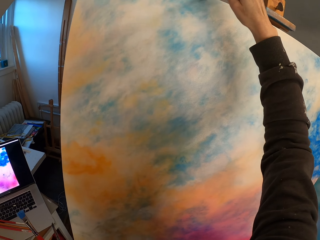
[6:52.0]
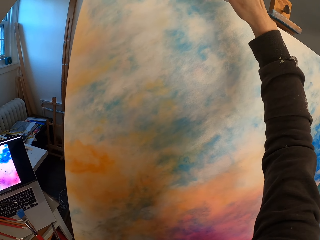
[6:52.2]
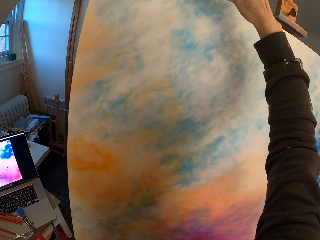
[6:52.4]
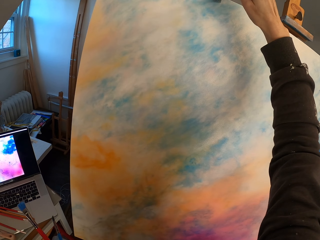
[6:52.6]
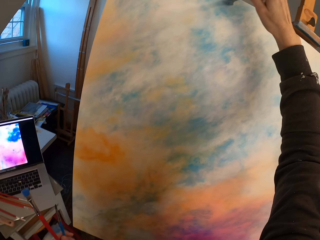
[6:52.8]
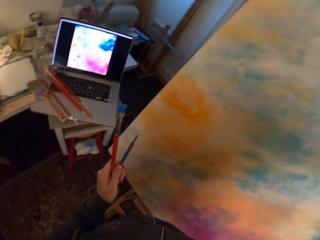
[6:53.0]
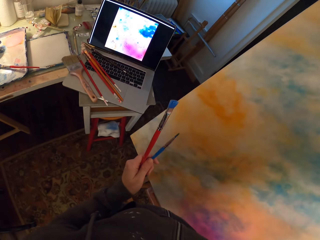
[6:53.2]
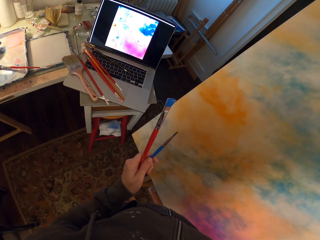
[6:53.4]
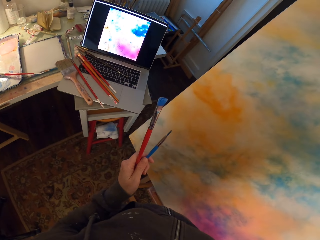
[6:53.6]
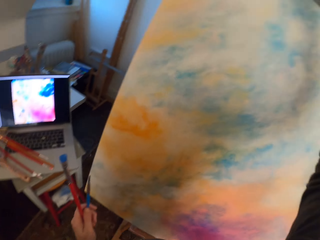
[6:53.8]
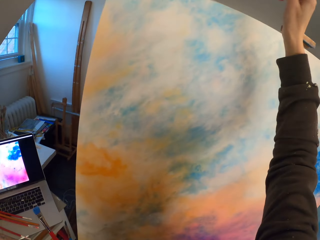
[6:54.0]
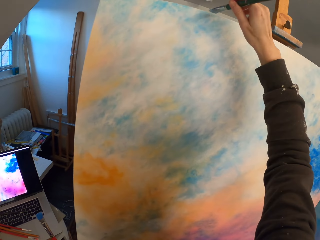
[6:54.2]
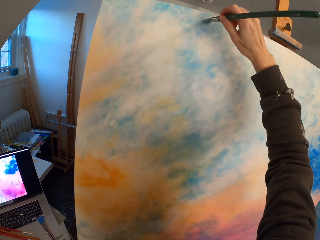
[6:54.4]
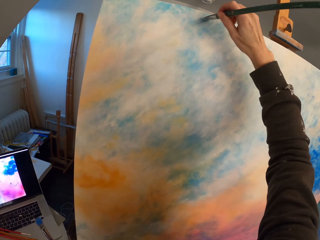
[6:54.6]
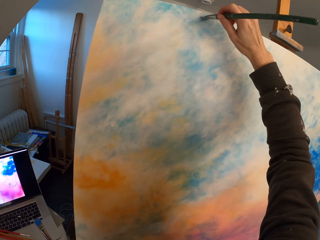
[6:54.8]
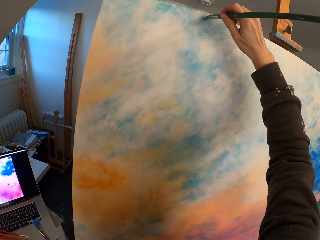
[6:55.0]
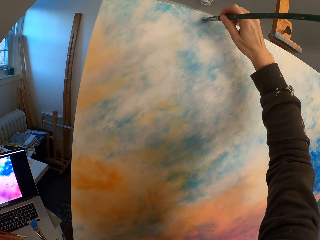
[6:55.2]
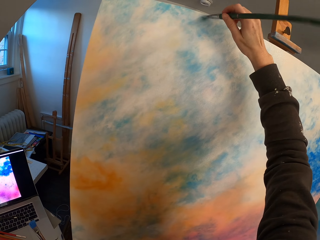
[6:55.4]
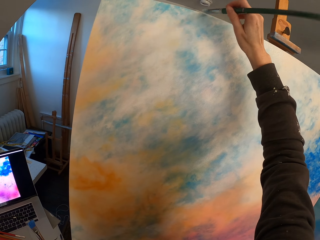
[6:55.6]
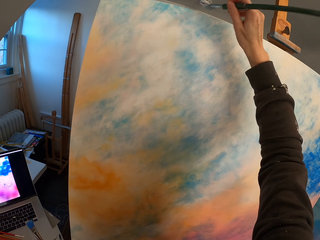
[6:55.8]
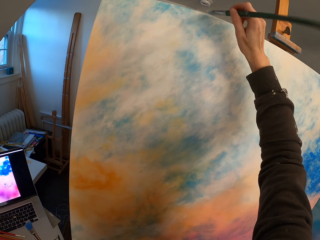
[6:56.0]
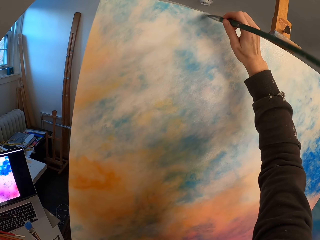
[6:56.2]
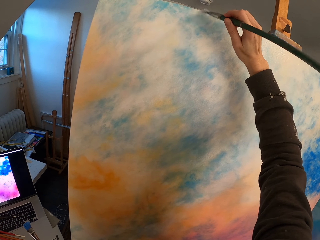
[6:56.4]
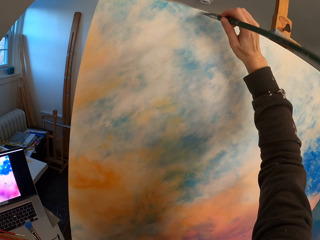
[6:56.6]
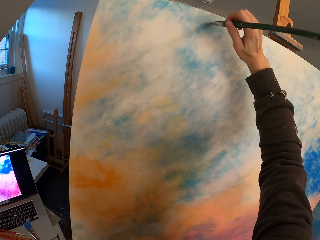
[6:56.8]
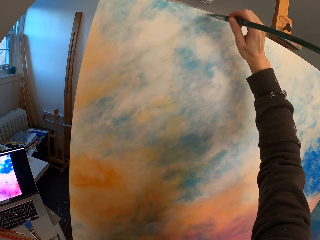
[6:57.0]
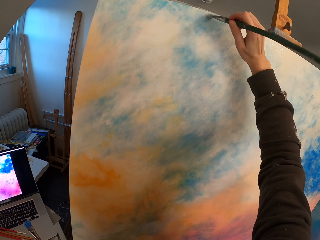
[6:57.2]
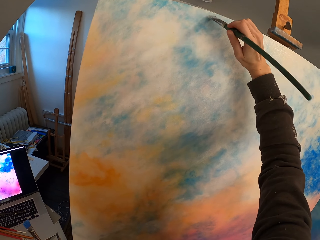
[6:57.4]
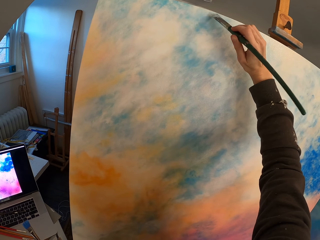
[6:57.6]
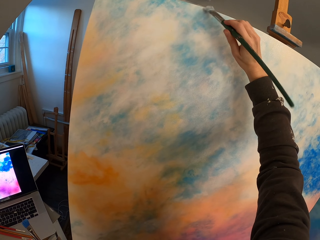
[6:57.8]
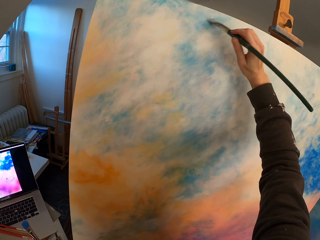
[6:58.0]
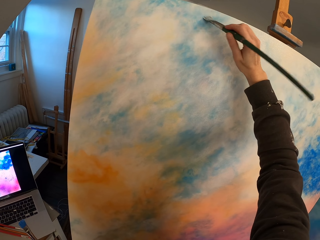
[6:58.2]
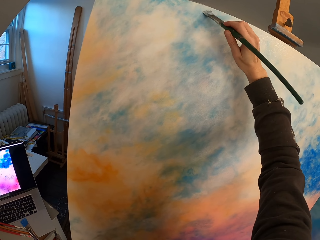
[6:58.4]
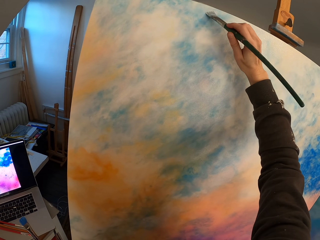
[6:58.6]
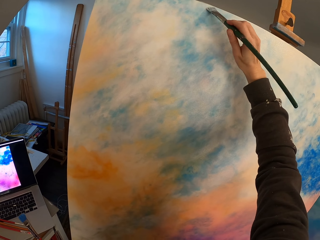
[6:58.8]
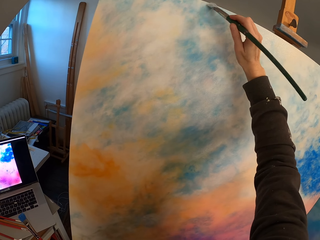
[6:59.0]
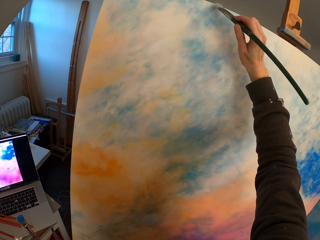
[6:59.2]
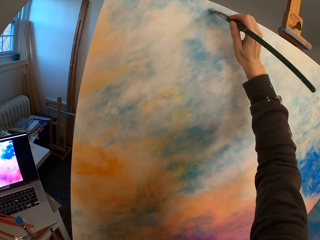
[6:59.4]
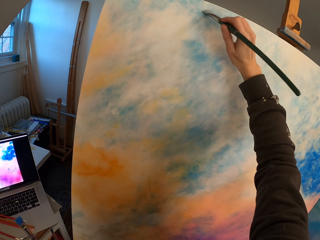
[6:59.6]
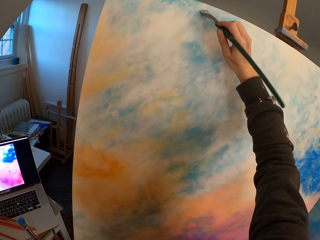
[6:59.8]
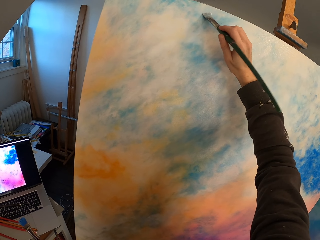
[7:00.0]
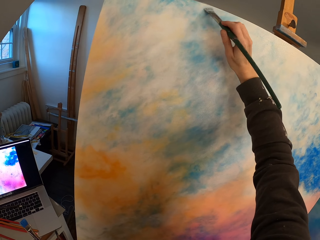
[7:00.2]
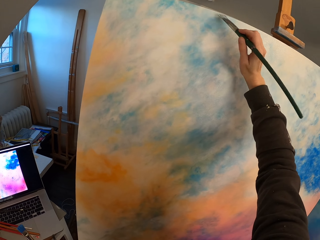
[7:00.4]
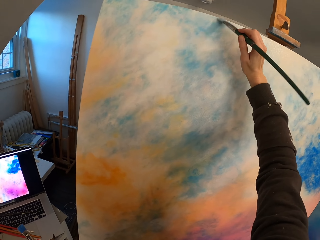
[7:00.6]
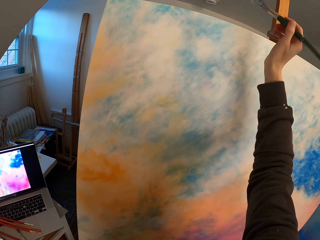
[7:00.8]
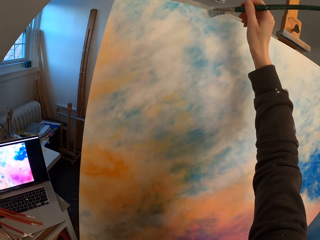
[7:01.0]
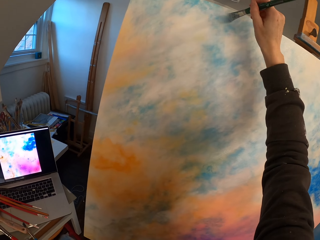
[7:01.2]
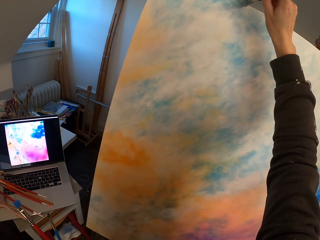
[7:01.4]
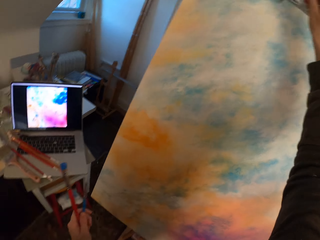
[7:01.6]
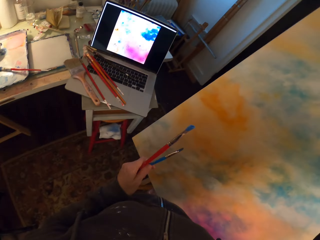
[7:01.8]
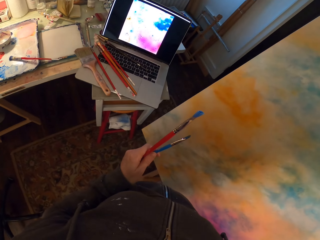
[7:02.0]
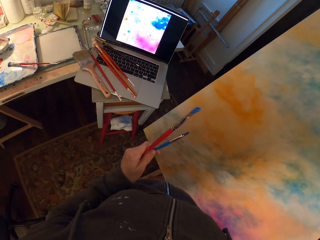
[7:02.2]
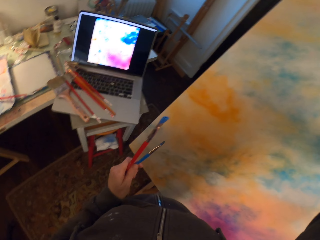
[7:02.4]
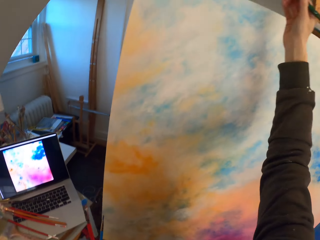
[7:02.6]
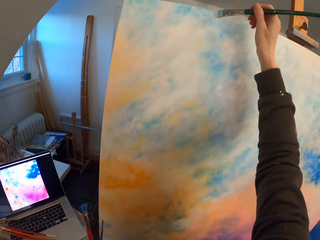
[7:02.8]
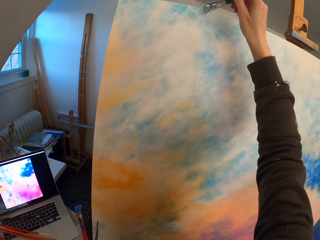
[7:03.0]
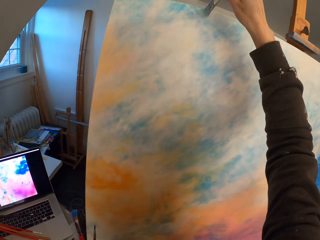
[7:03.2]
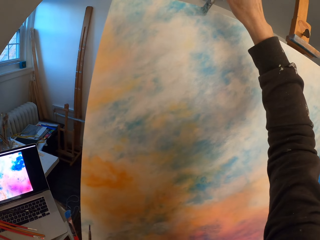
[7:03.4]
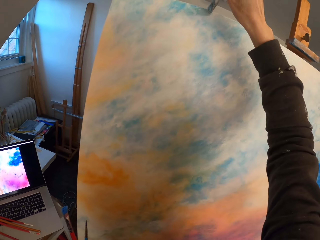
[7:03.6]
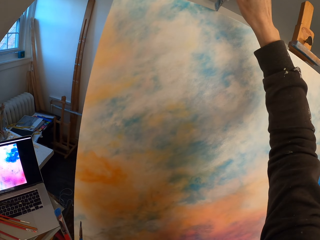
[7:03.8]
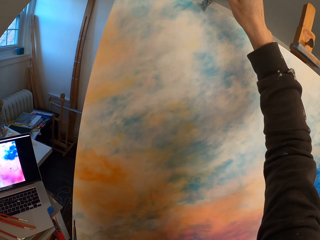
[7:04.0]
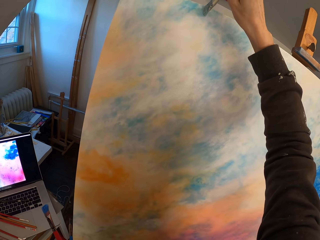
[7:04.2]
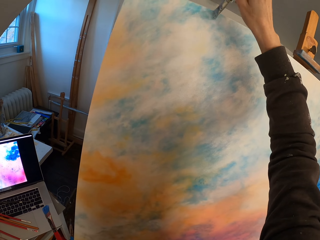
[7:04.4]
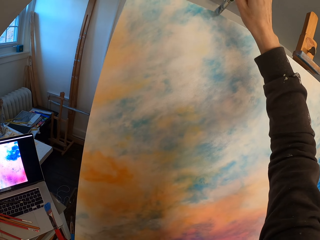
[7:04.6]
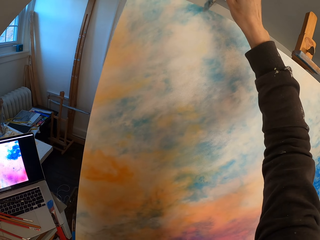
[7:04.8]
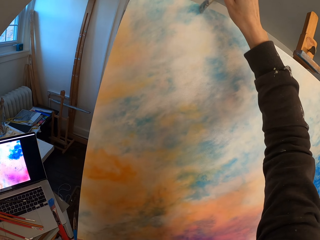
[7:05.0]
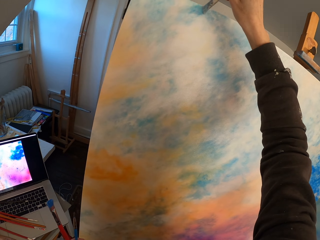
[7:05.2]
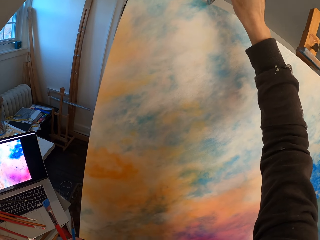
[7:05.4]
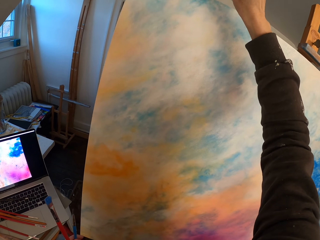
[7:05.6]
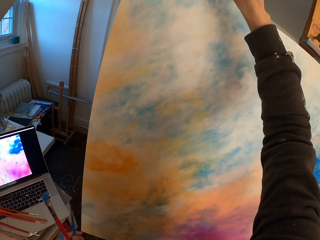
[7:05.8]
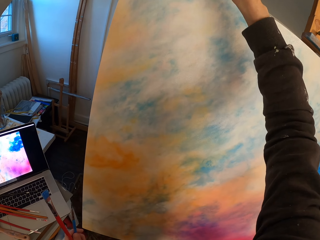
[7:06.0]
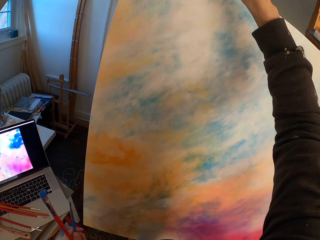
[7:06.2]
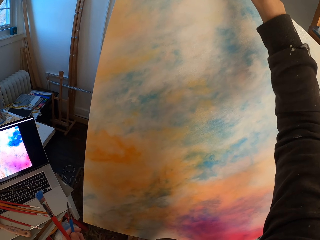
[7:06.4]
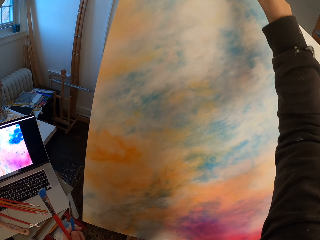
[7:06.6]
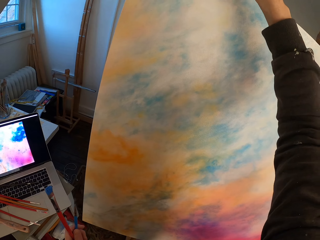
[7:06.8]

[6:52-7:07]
The camera wearer looks around a room. They paint a canvas with a paint brush. They look around the room. They paint the canvas with the paint brush.

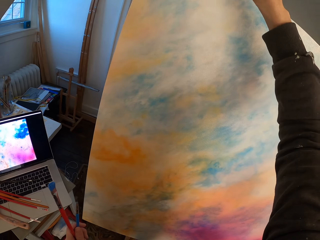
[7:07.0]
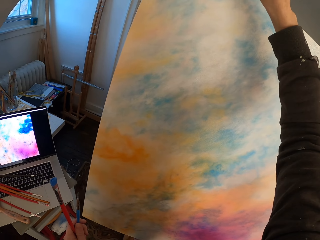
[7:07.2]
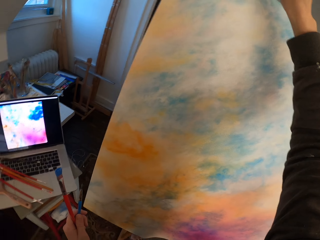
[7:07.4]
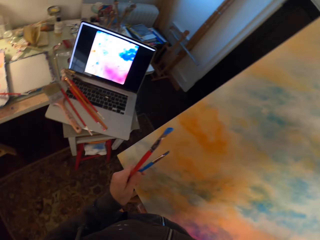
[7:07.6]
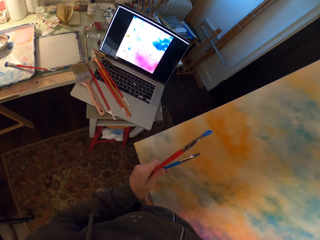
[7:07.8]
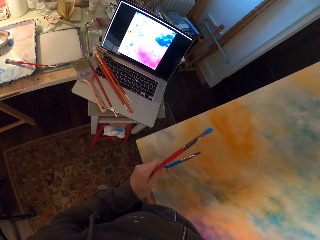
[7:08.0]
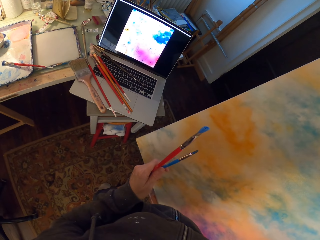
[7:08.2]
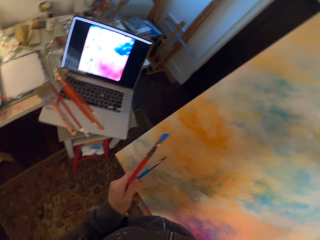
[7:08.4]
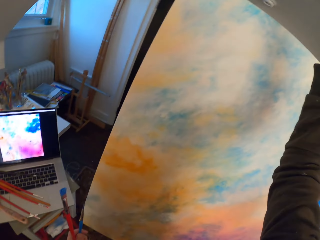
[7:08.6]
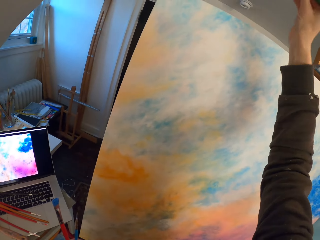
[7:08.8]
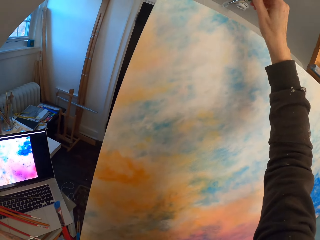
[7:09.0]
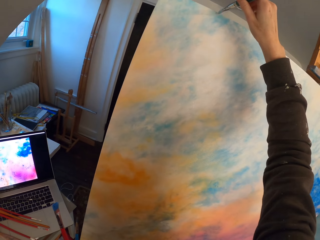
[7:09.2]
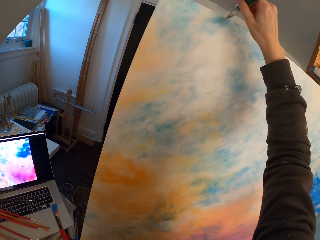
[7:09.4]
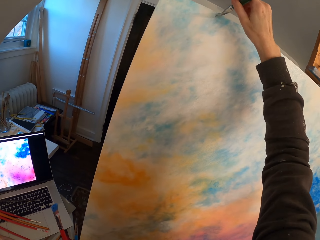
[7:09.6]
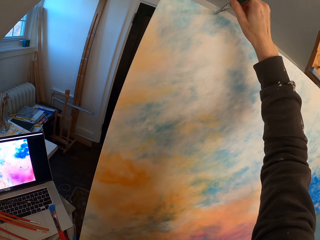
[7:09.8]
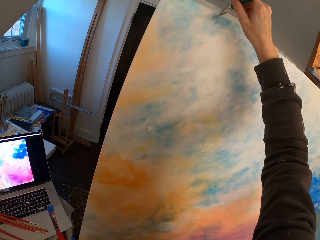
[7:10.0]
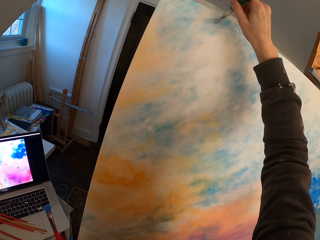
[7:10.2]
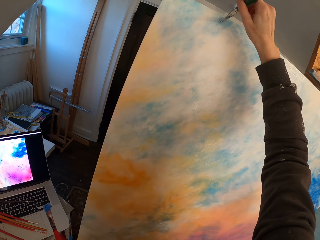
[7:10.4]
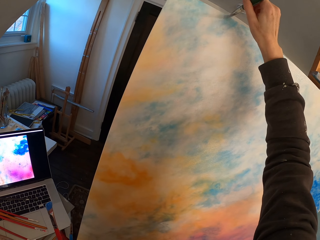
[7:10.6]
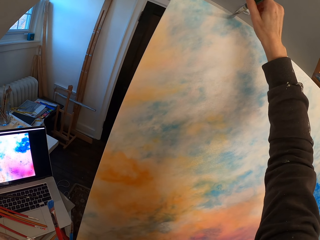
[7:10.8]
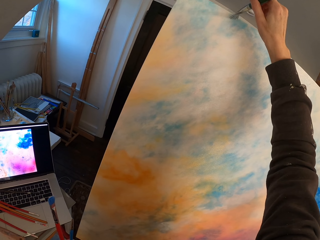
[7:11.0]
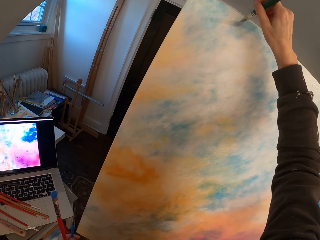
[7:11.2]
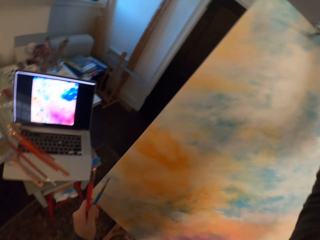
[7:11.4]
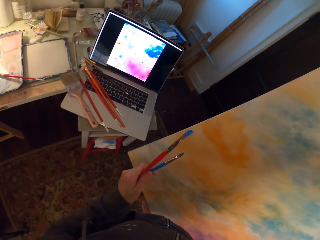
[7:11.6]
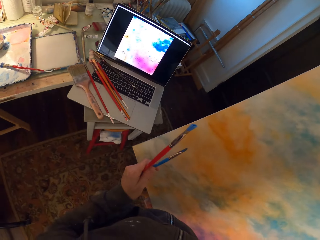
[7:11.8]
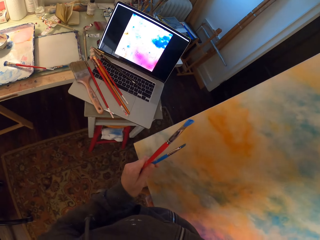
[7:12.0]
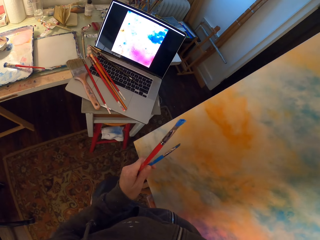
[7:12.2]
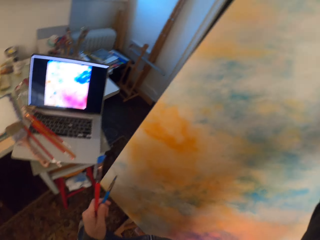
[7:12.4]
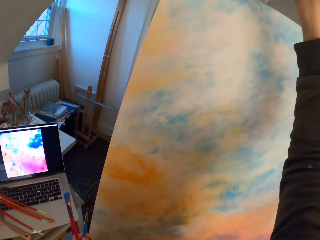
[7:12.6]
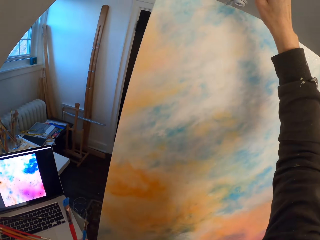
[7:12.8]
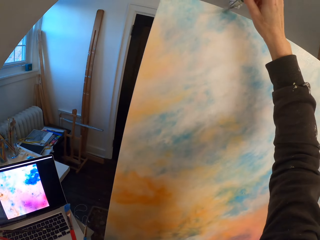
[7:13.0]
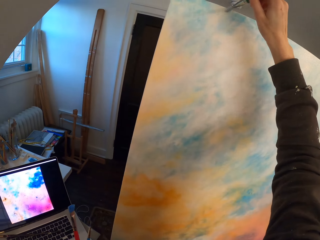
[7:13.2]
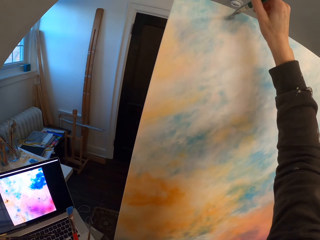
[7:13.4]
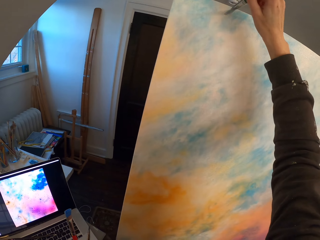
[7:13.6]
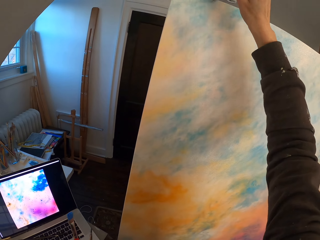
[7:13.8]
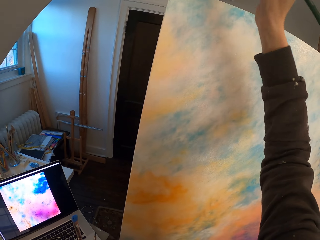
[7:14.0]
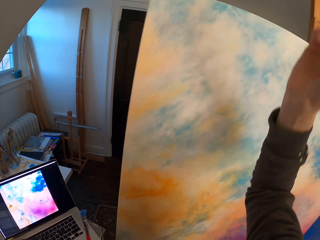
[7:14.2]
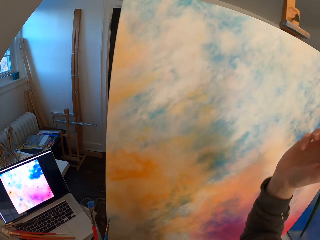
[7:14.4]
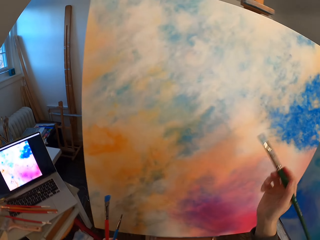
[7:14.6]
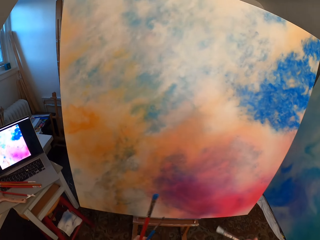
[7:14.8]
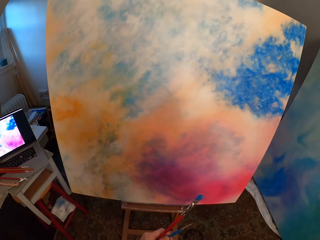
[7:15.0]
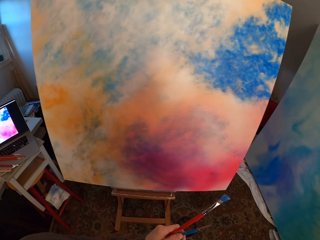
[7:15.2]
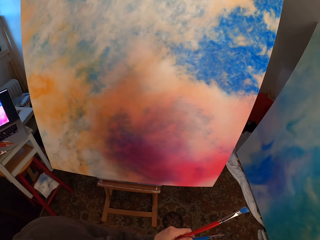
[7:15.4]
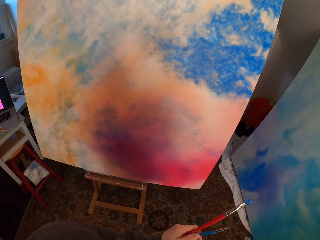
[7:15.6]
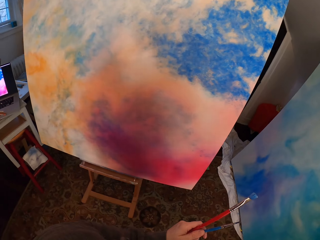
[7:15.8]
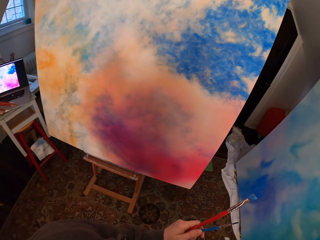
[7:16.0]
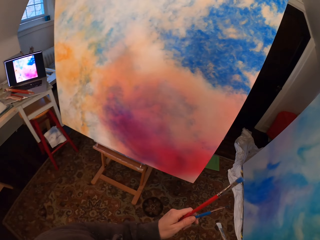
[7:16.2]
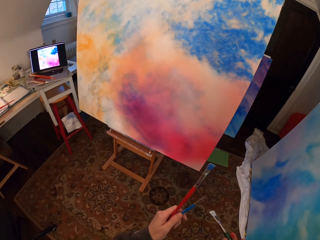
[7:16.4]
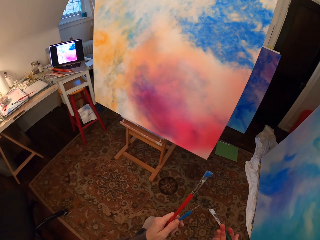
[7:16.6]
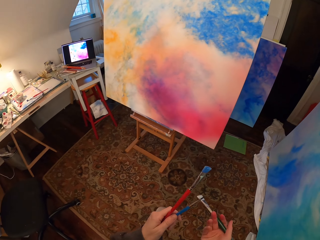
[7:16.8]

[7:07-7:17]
The camera wearer looks around a room. They paint a canvas with a paint brush. They look around the room. They paint the canvas with the paint brush. They look around the room.
